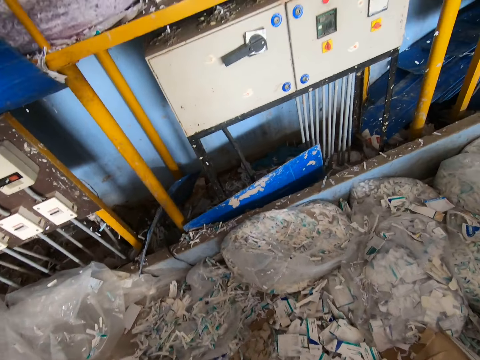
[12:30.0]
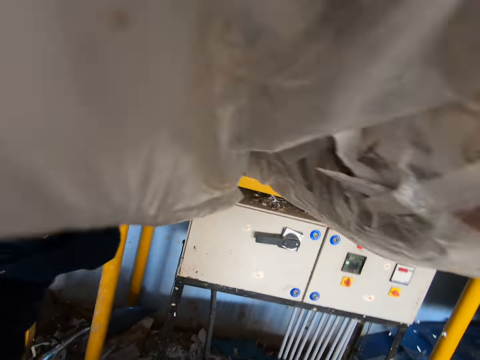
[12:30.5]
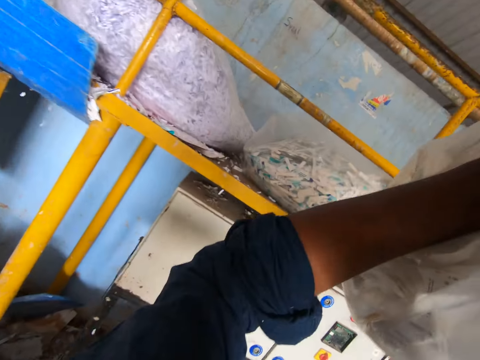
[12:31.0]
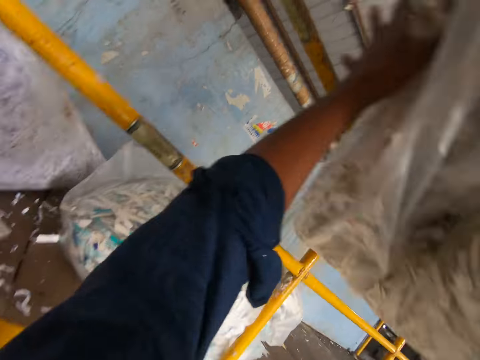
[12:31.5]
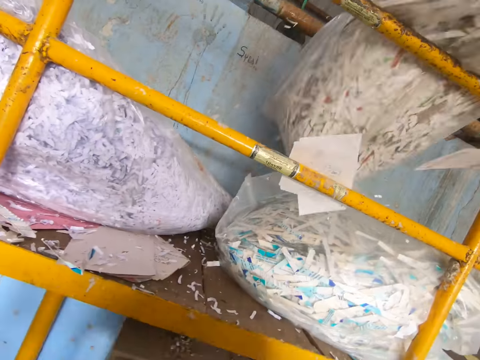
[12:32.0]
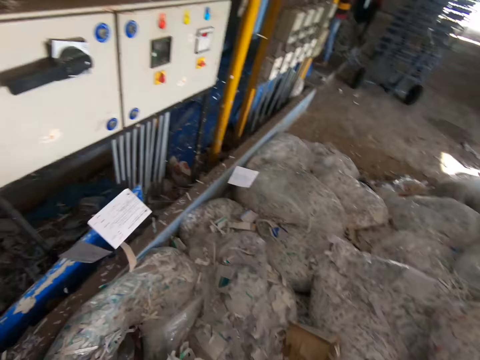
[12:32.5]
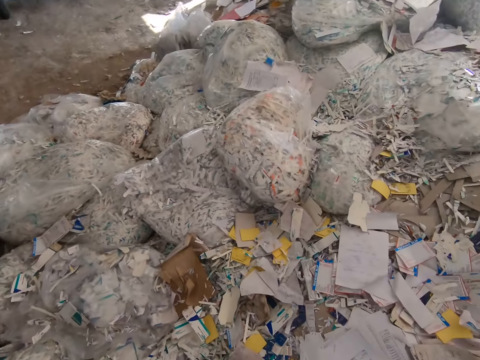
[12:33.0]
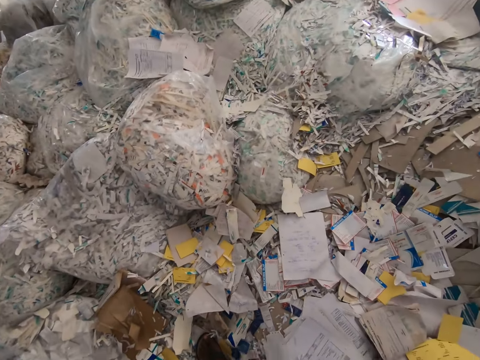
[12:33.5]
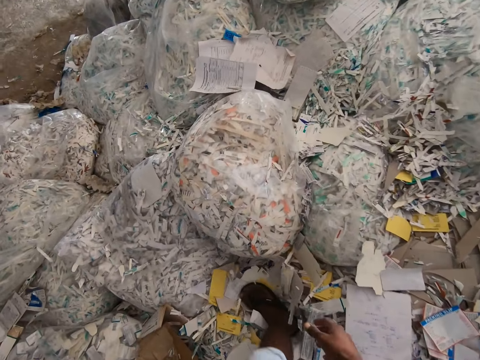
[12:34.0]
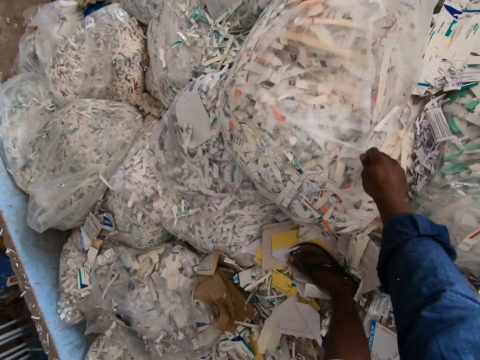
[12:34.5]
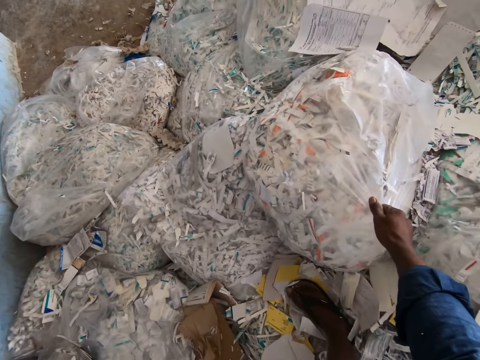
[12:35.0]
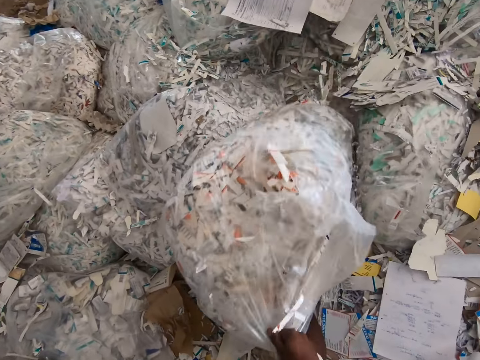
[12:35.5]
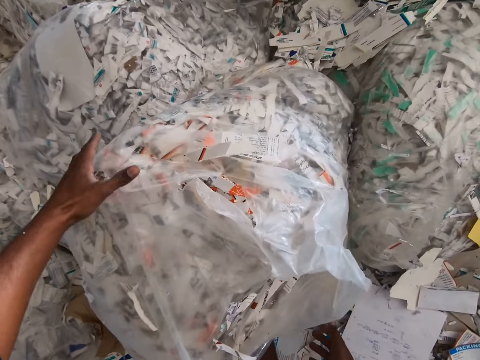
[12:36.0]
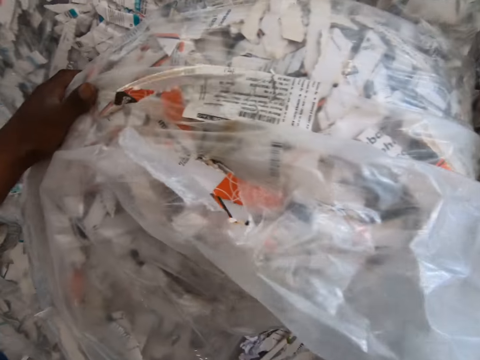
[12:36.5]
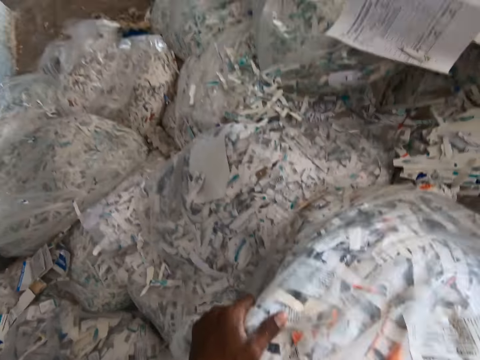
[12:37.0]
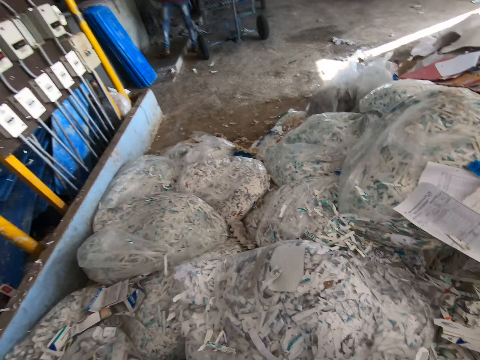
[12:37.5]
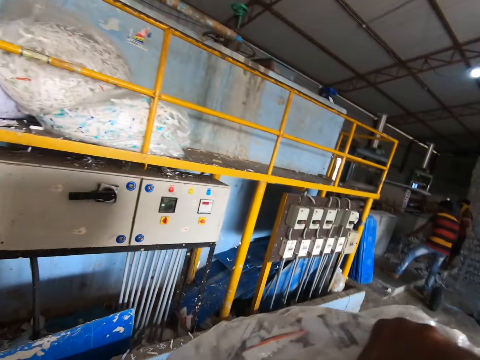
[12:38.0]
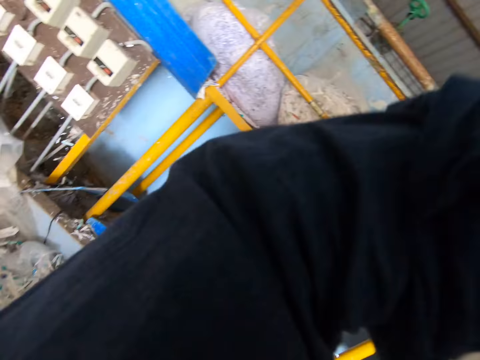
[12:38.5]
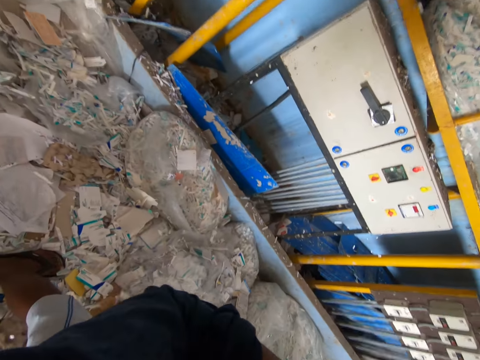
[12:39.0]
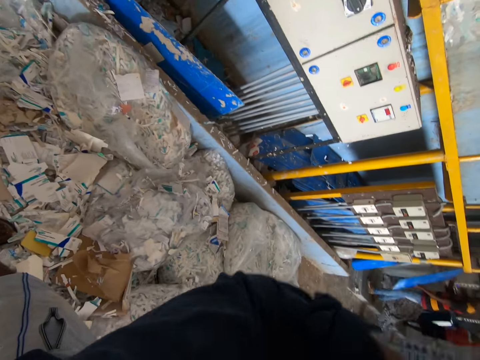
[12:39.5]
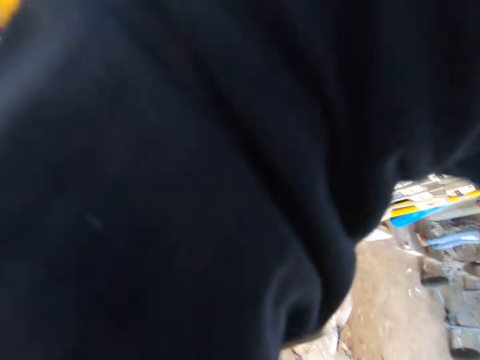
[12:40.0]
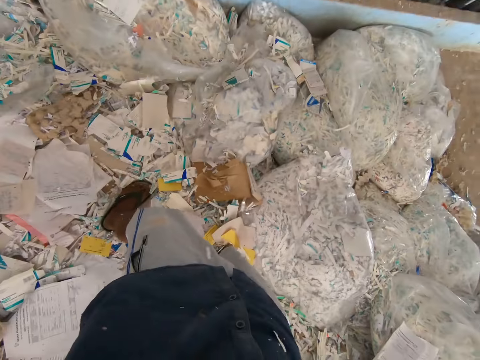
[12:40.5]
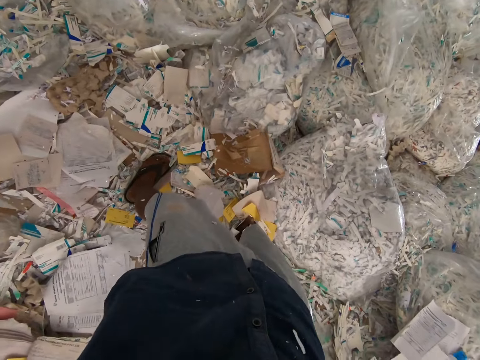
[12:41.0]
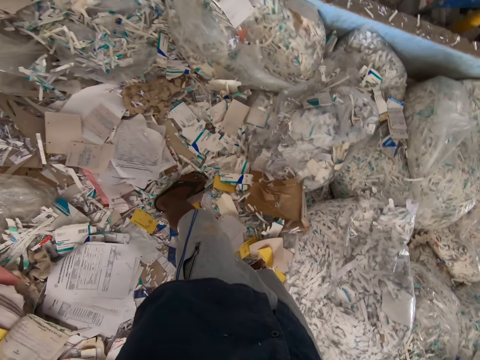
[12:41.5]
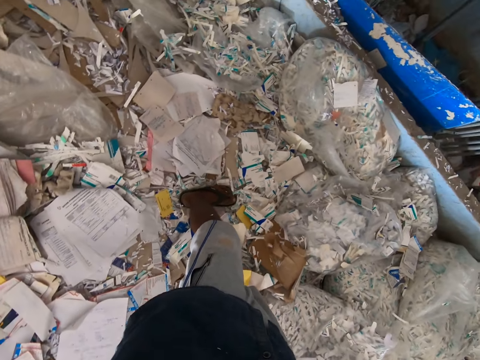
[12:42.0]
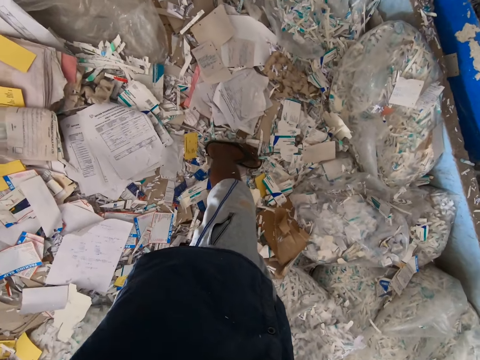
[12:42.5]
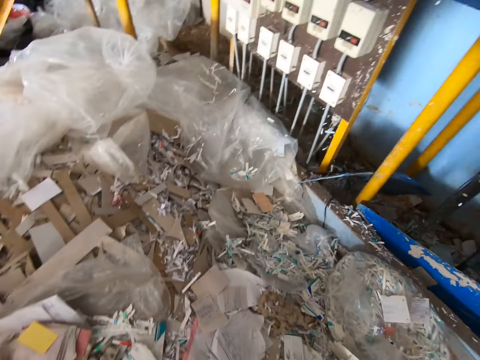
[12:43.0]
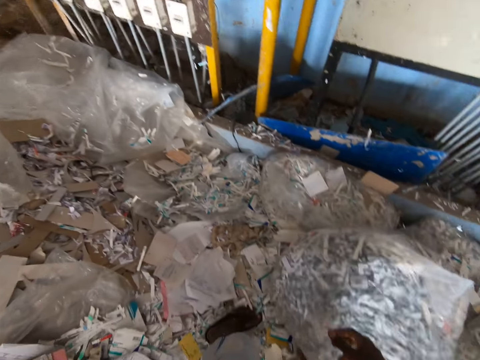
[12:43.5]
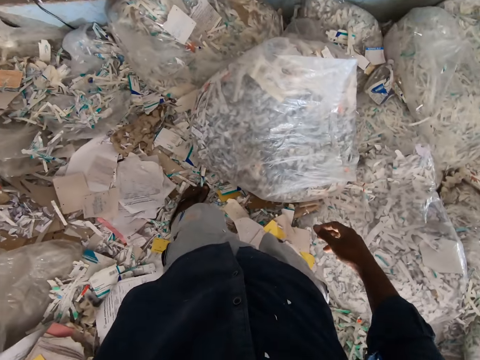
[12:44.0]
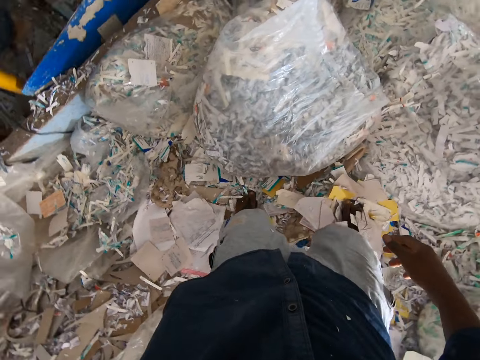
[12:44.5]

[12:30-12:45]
The camera wearer moves towards a stand. He throws the bag of paper or raw materials on the lift with both hands. He looks at raw materials. He picks up a bag of paper from the floor with his right hand. He holds the bag of raw materials and pulls the bag of raw materials. He carries the bag of paper from the floor with both hands. He holds the bag of raw materials. He throws the bag of paper on the lift with both hands. He looks at bags of raw materials.

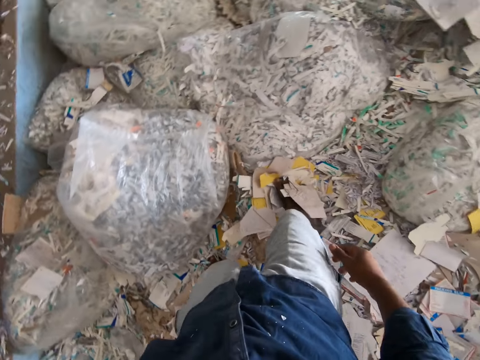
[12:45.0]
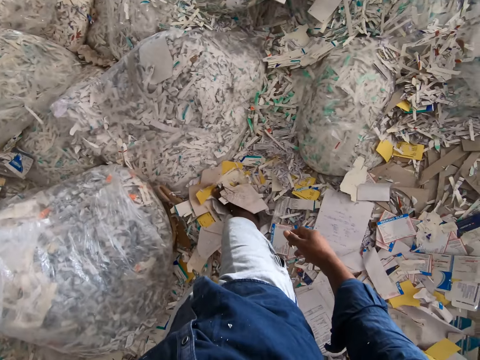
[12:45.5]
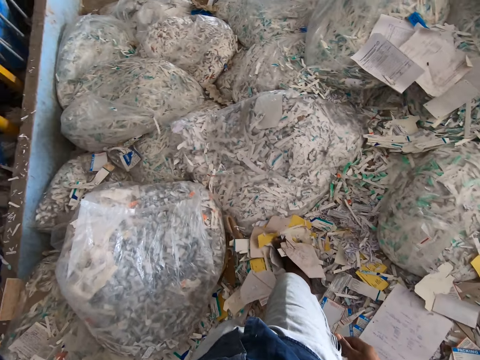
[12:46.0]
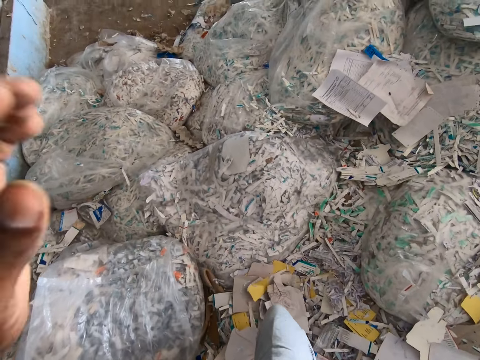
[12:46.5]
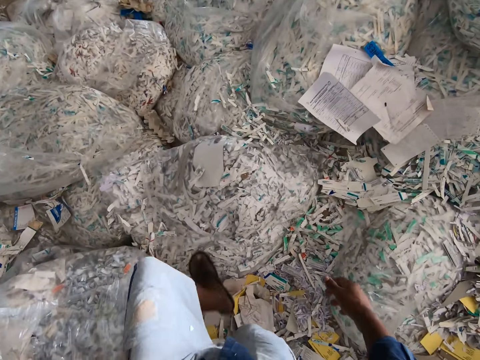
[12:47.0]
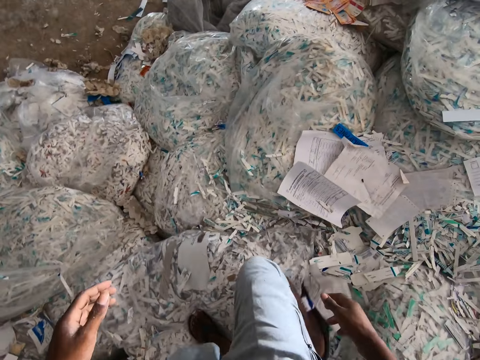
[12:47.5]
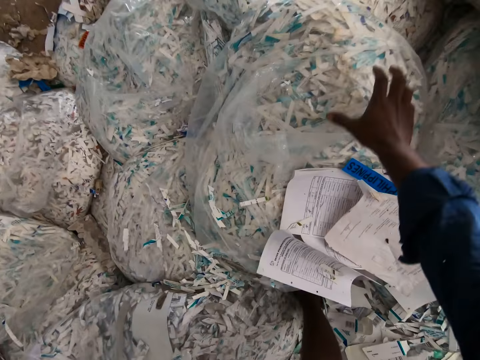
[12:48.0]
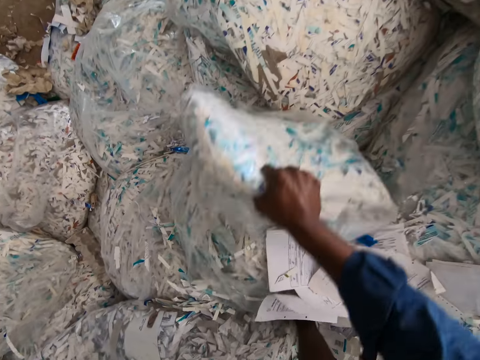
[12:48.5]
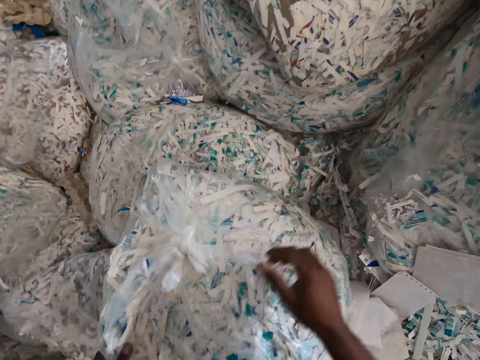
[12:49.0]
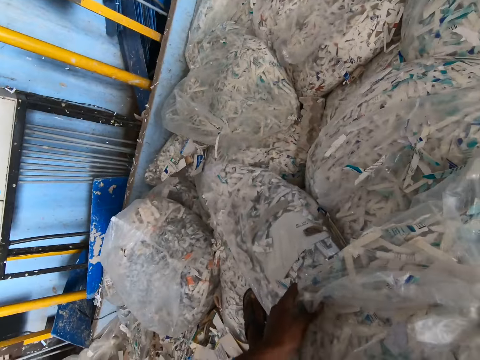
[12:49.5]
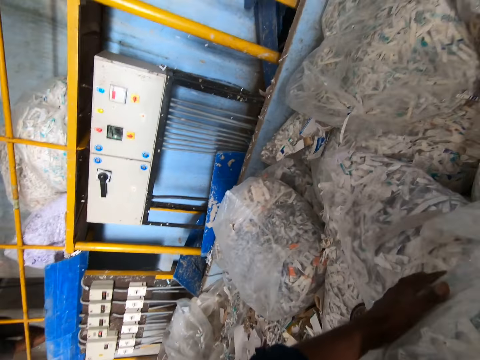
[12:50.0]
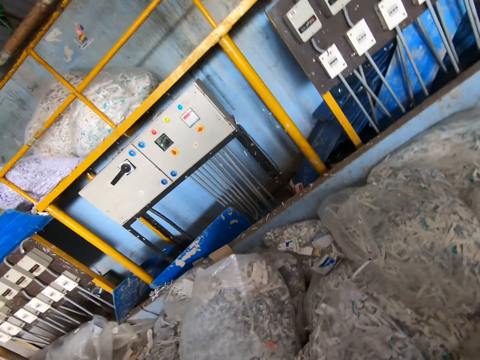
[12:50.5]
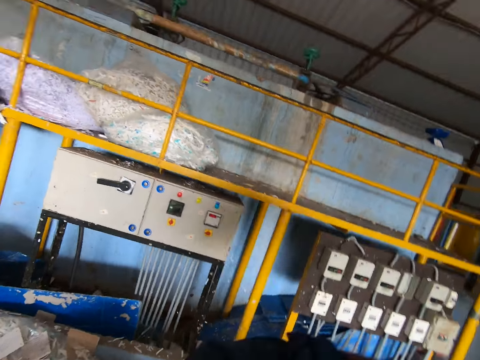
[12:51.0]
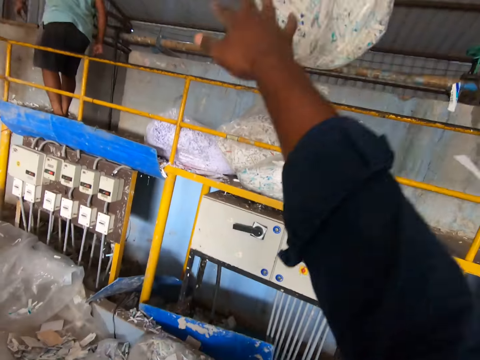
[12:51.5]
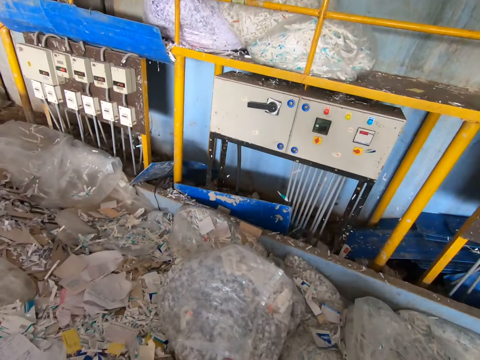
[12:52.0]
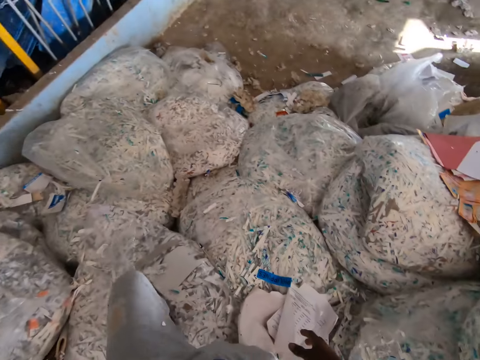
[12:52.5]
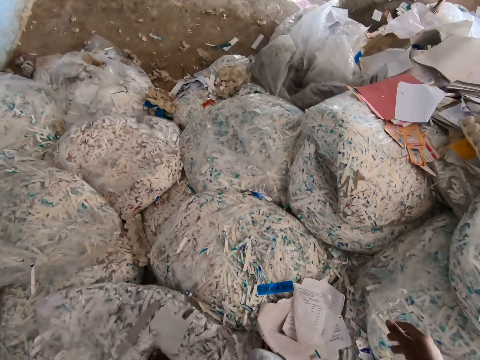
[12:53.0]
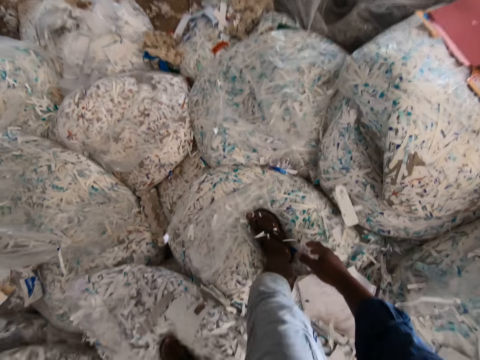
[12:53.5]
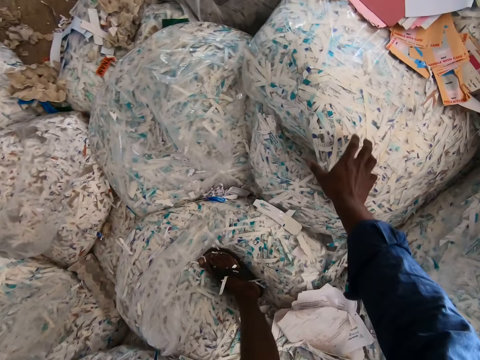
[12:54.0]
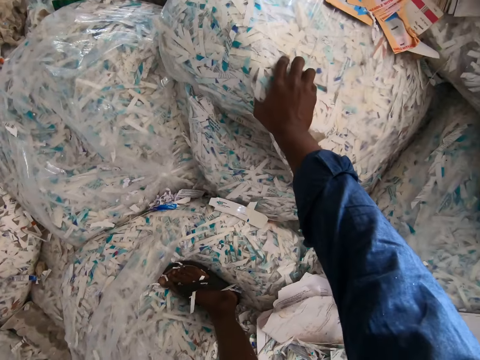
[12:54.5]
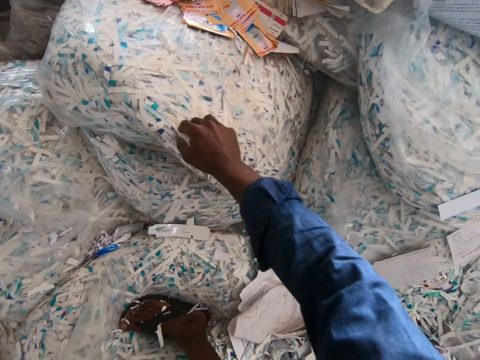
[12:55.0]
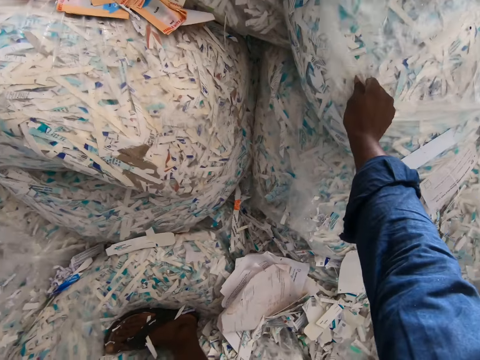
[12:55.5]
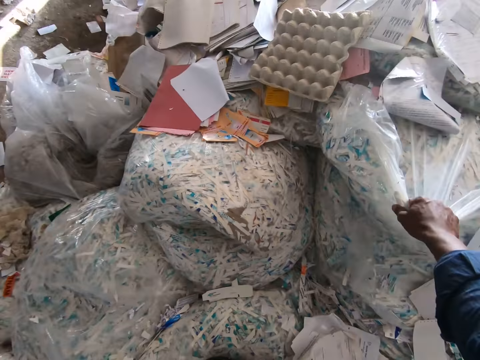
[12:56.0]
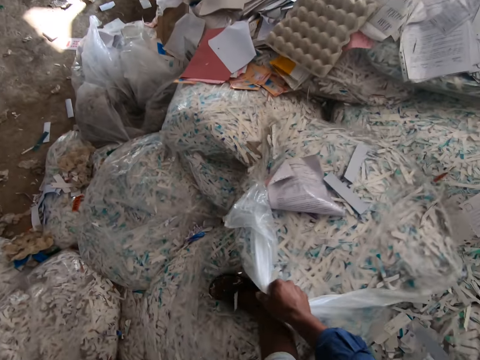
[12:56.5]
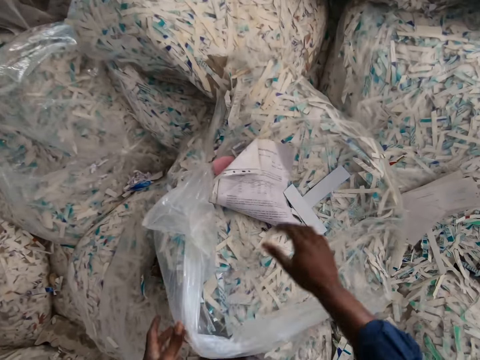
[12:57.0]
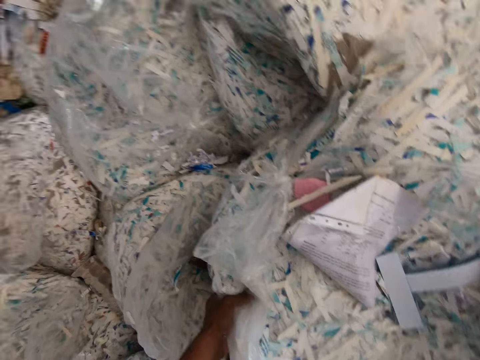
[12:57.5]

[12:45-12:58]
The camera wearer lowers a hand. He walks on raw materials. He picks up a bag of paper or raw materials from the floor with his right hand. He turns the bag of raw materials. He carries the bag of paper from the floor with both hands. He holds the bag of raw materials. He throws the bag of paper on the lift with both hands. He looks at bags of raw materials. He touches a bag of paper on the floor with his right hand. He picks up a bag of papers from the floor with his right hand. He moves a hand, holds the bag of raw materials, and pulls the bag of raw materials. He carries the bag of papers from the floor with both hands. He holds the bag of raw materials.
